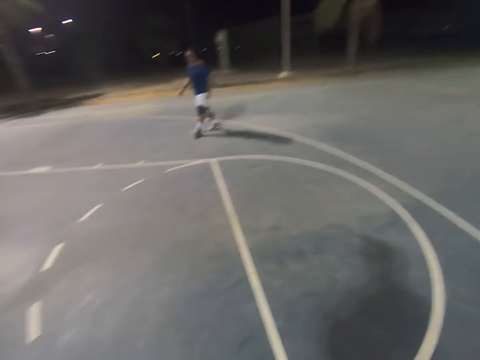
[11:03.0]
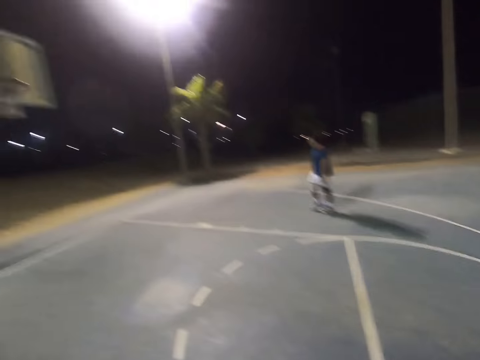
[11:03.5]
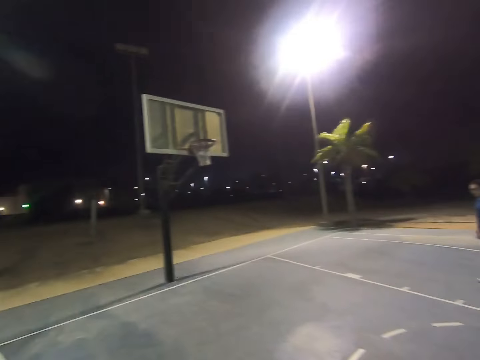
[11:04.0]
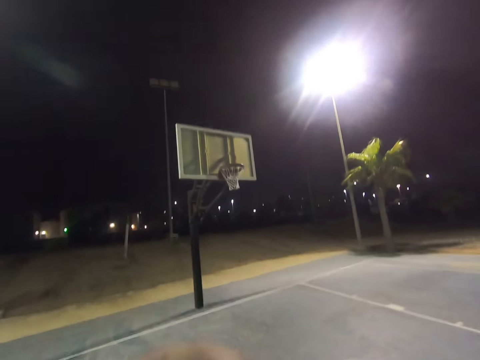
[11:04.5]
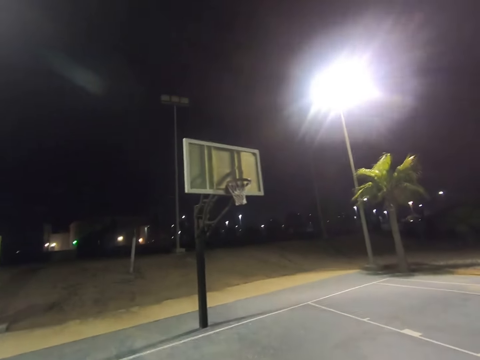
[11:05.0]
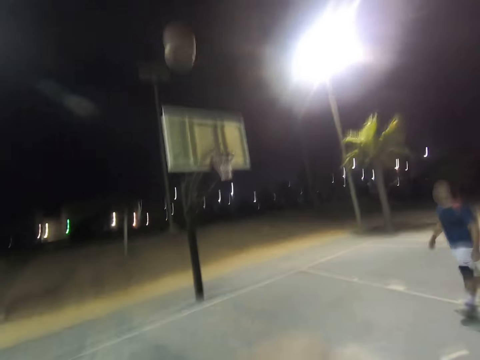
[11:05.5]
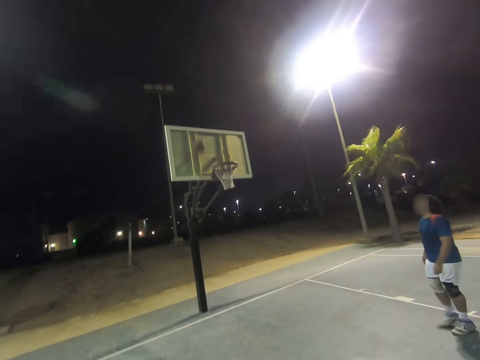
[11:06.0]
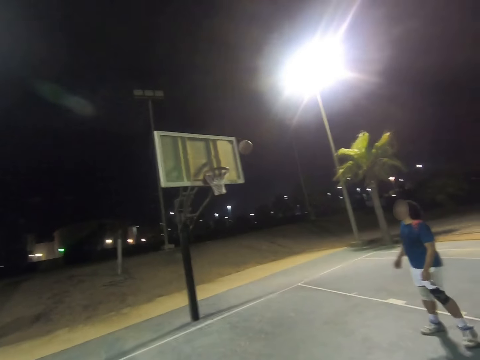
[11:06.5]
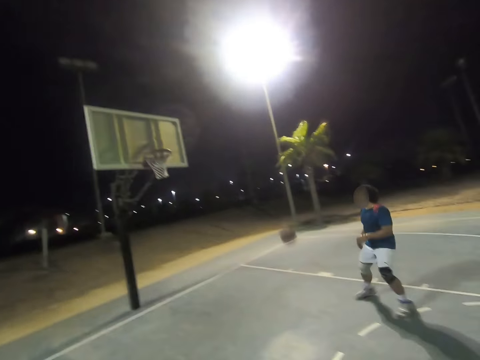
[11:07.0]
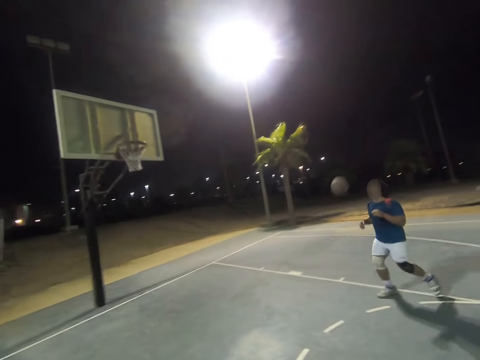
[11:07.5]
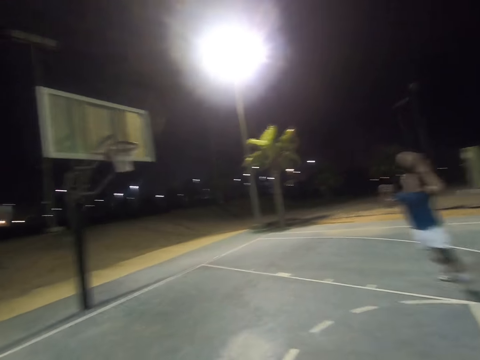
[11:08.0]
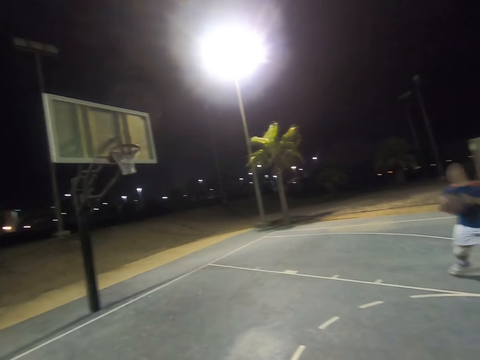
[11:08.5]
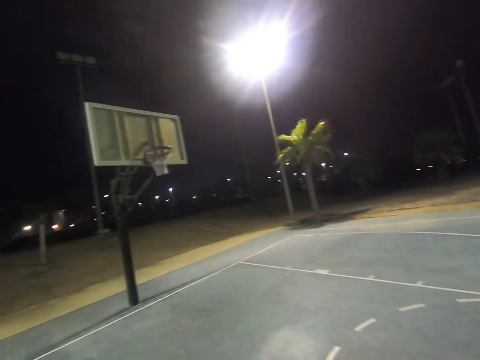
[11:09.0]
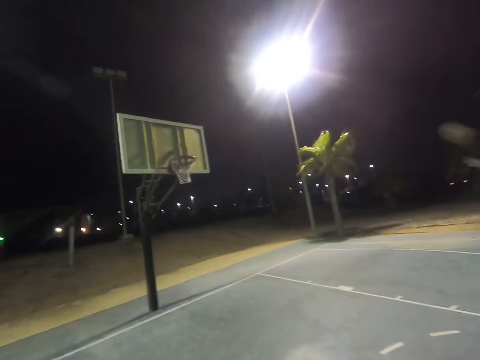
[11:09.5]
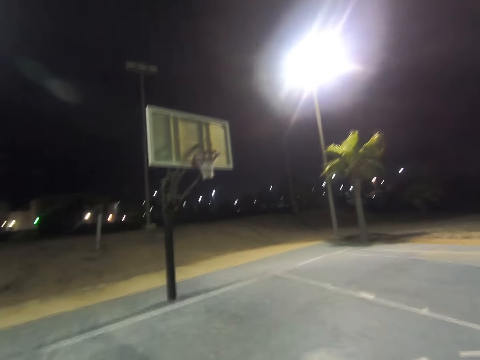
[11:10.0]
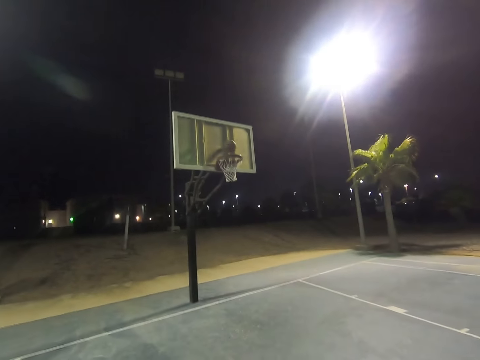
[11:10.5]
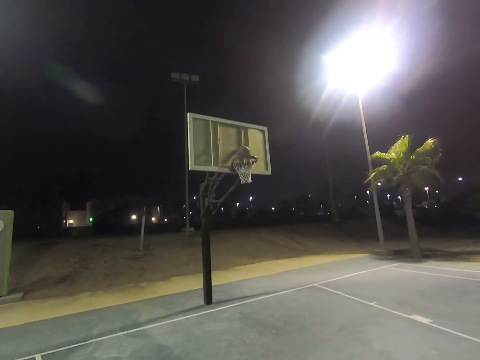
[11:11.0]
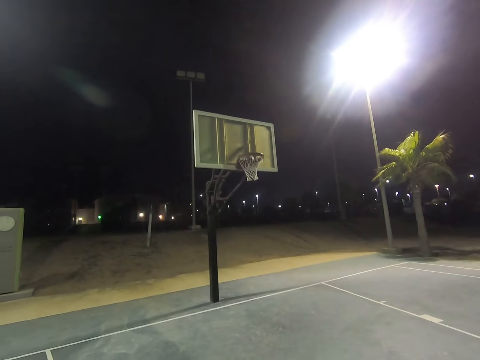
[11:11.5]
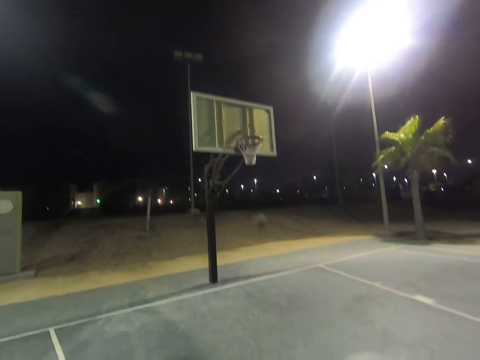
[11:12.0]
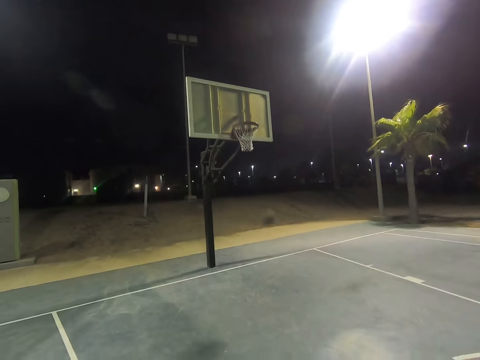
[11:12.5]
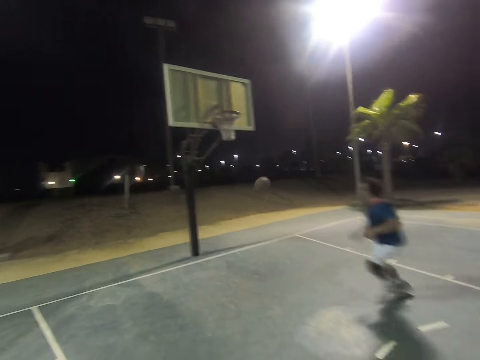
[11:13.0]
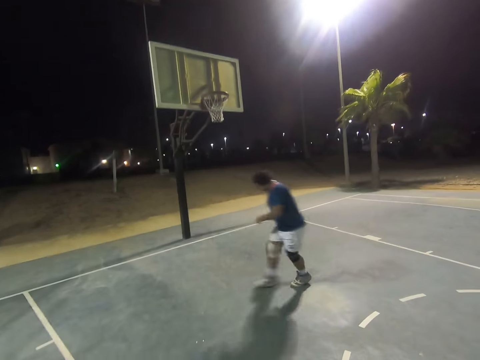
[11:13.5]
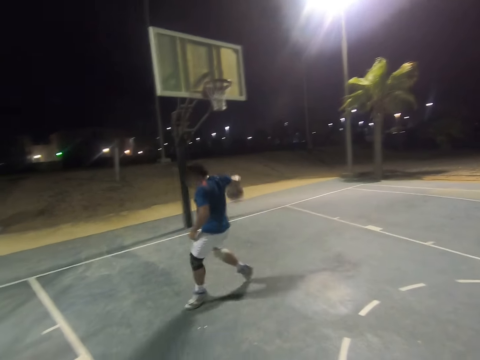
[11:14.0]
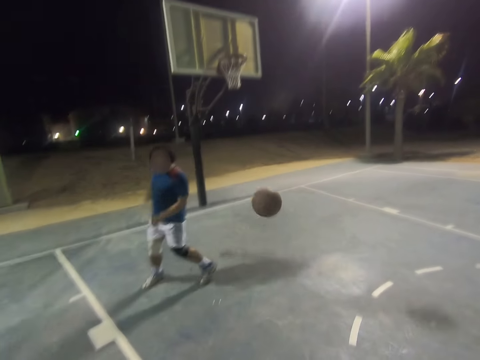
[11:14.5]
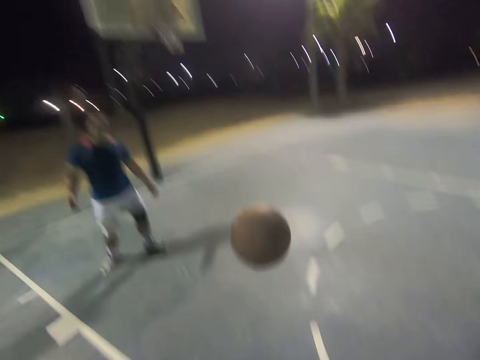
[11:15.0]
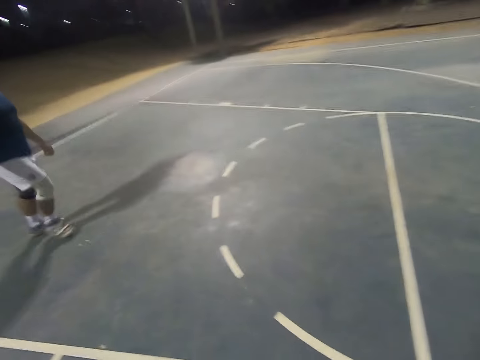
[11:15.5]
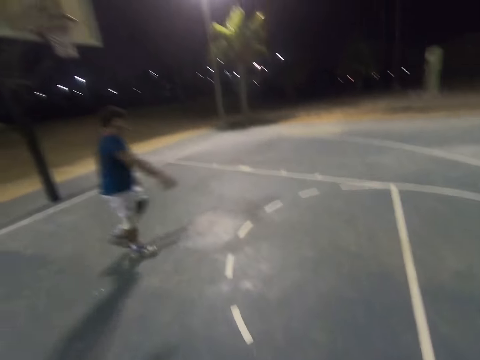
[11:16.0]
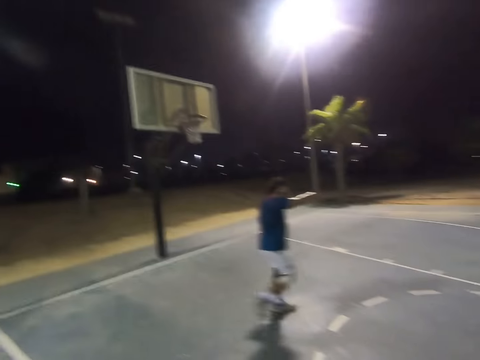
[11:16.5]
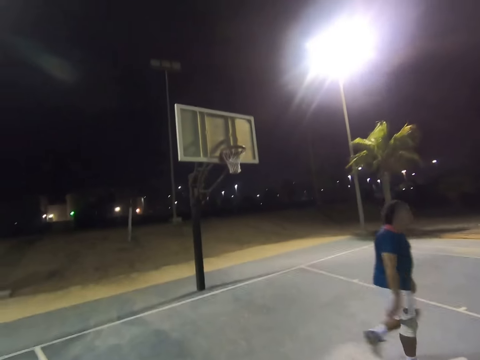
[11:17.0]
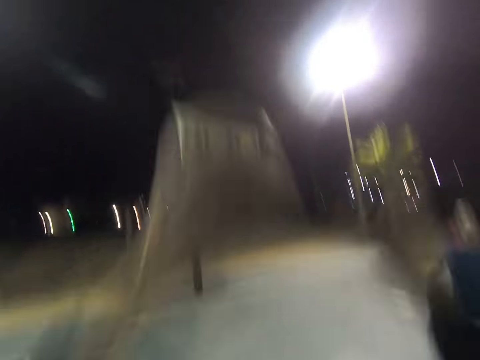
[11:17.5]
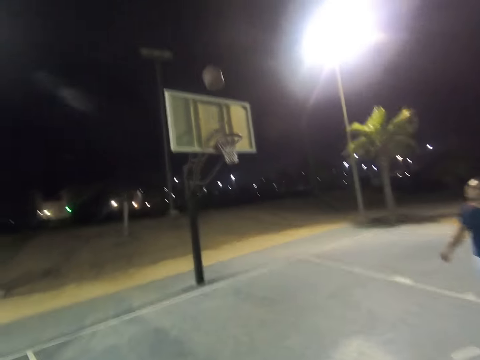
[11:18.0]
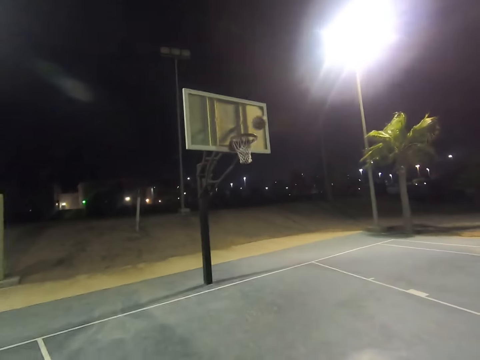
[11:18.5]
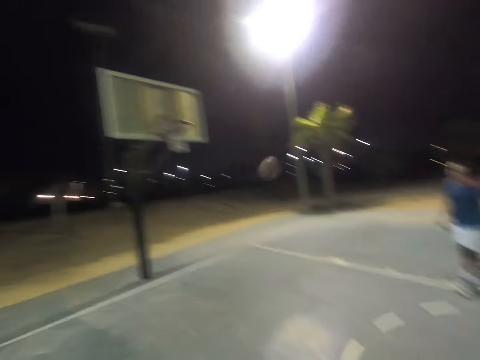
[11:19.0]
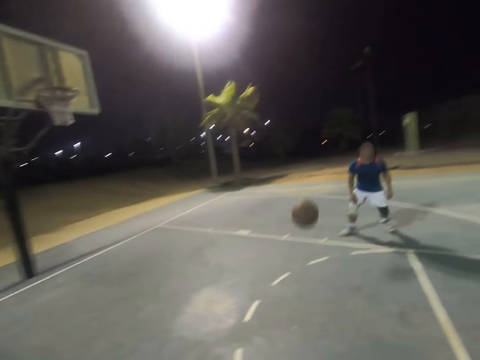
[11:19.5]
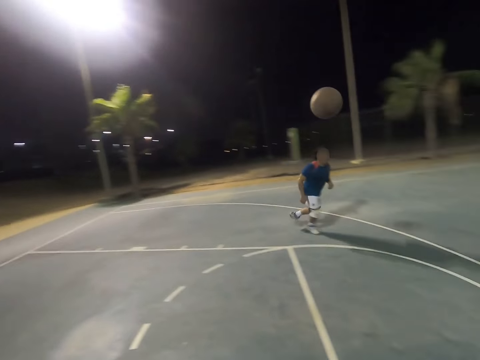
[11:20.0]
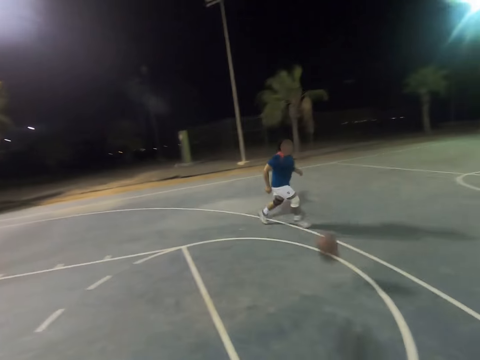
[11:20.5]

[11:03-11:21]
The camera wearer shoots the ball to the hoop. A person takes the ball and throws the ball to the camera wearer. The camera wearer throws the ball to the hoop.

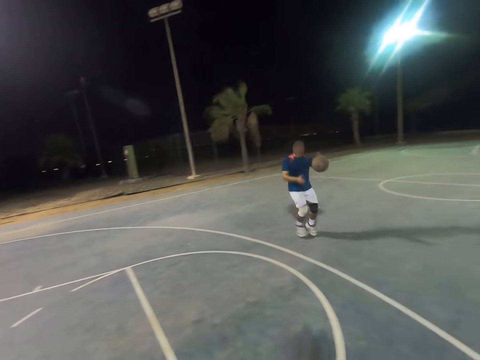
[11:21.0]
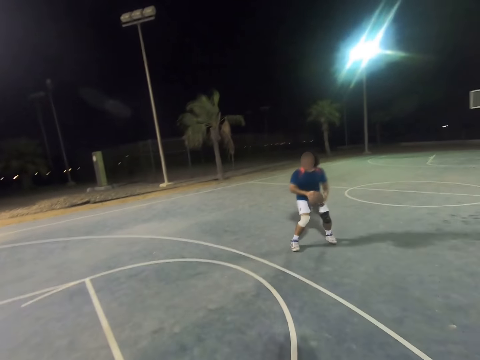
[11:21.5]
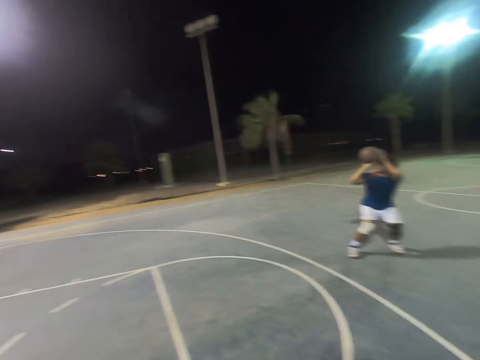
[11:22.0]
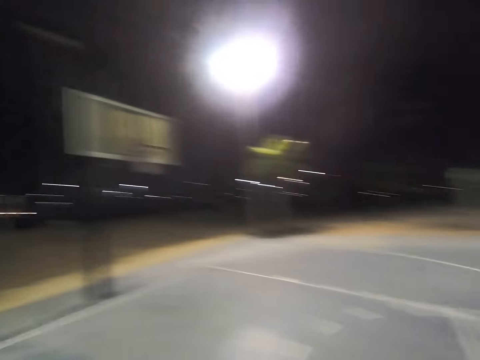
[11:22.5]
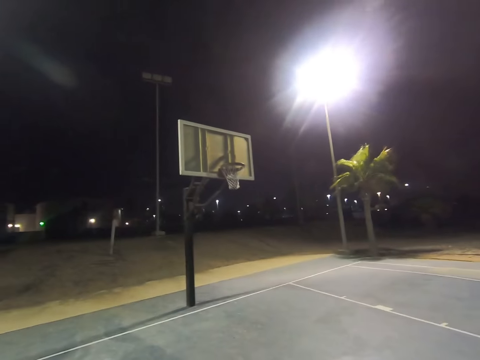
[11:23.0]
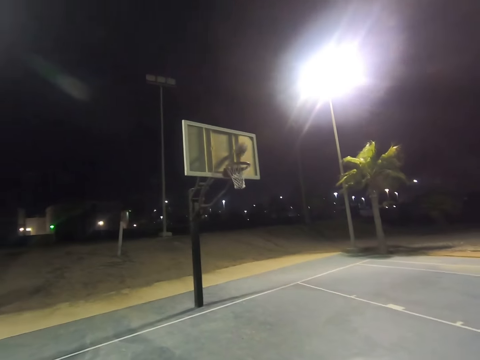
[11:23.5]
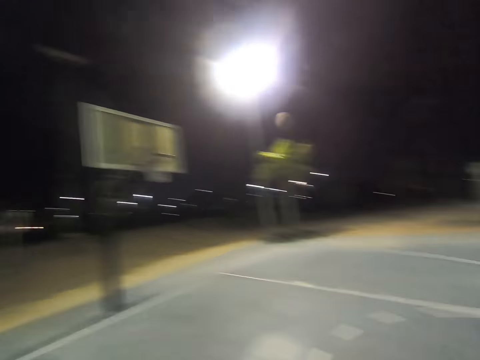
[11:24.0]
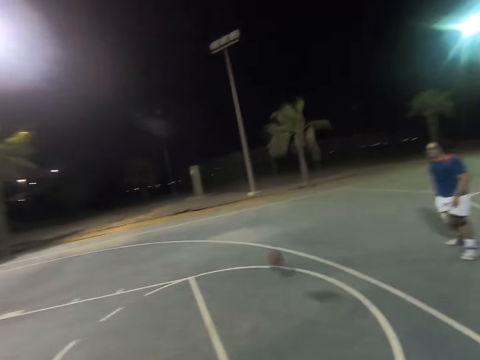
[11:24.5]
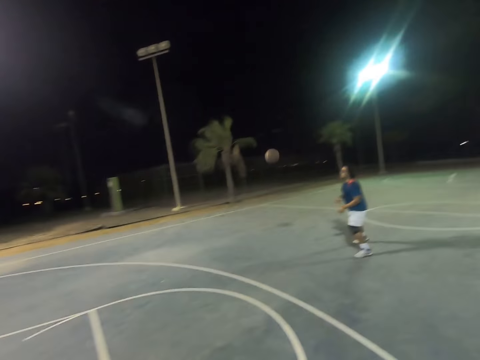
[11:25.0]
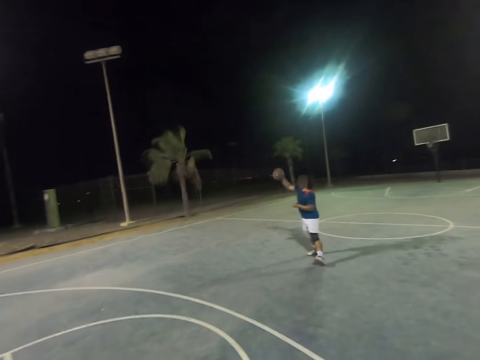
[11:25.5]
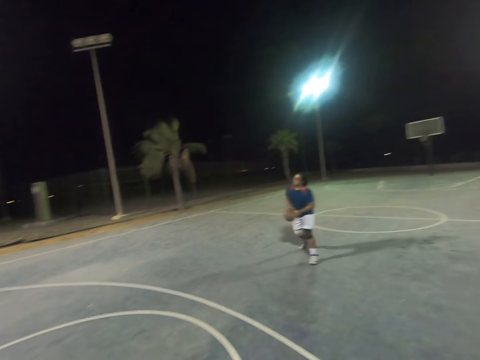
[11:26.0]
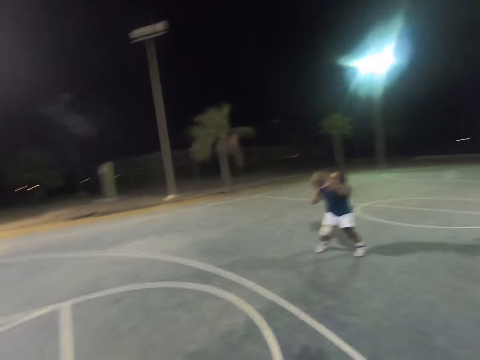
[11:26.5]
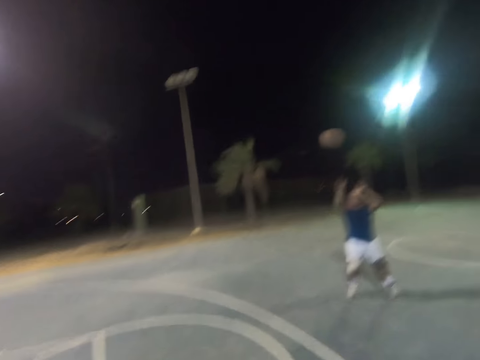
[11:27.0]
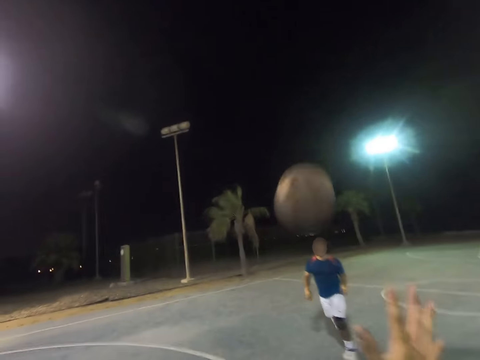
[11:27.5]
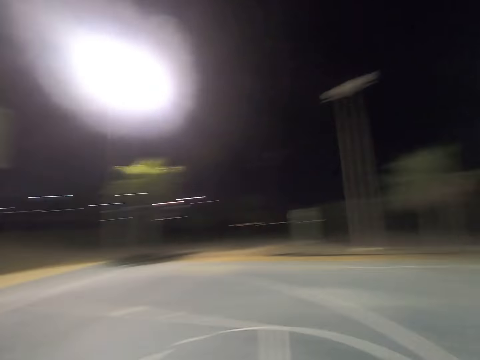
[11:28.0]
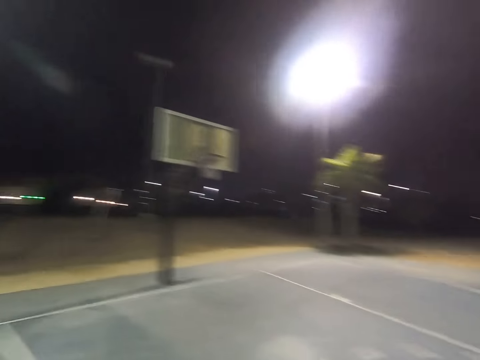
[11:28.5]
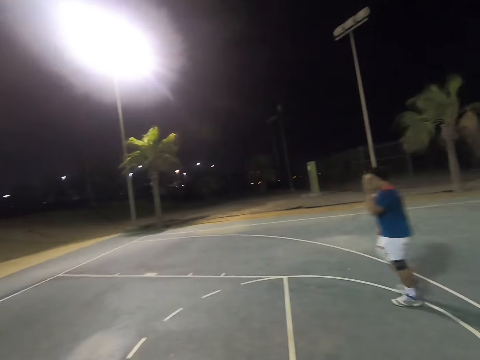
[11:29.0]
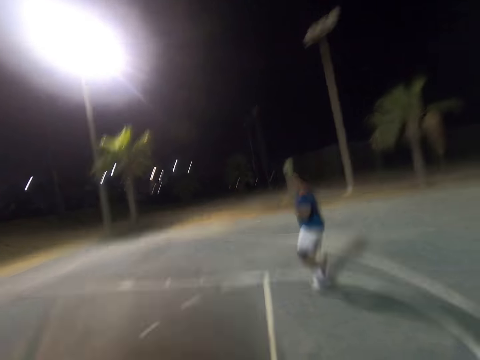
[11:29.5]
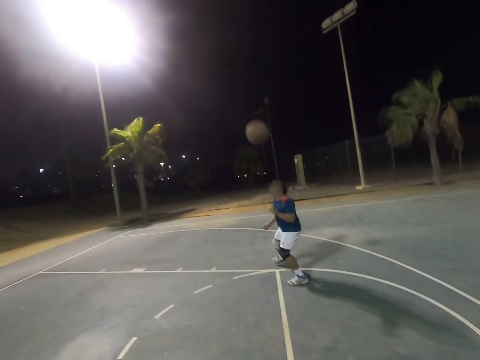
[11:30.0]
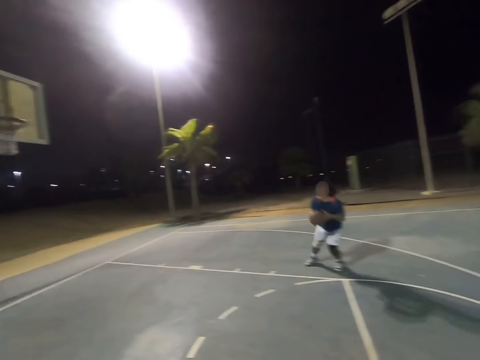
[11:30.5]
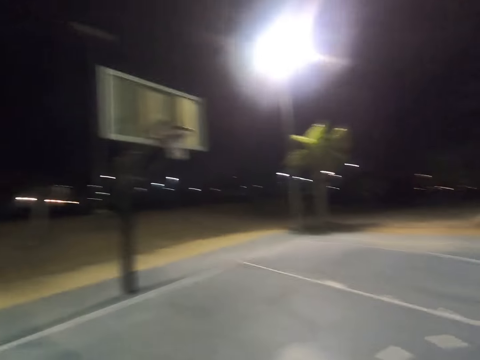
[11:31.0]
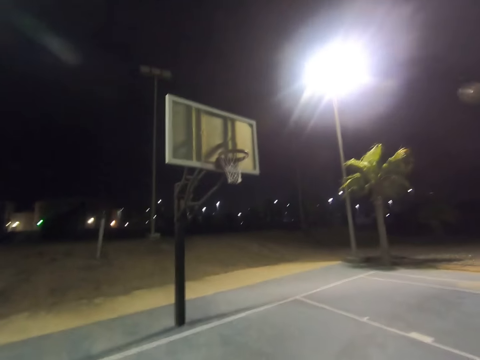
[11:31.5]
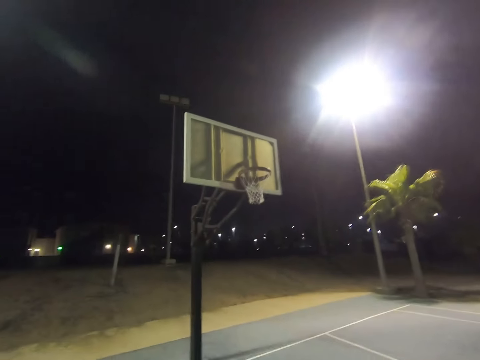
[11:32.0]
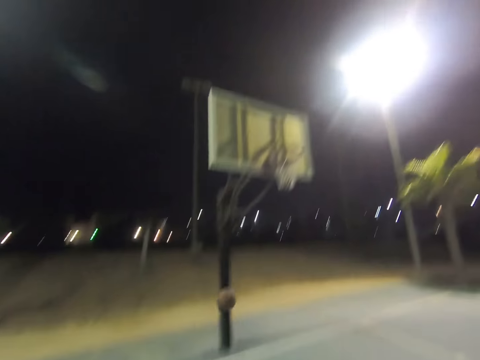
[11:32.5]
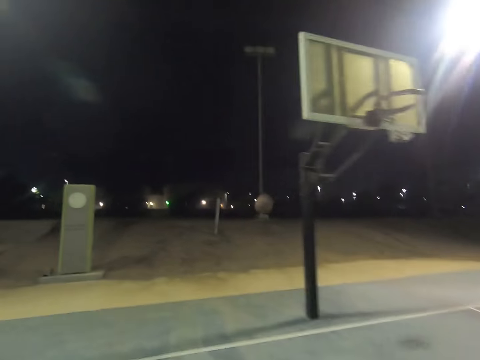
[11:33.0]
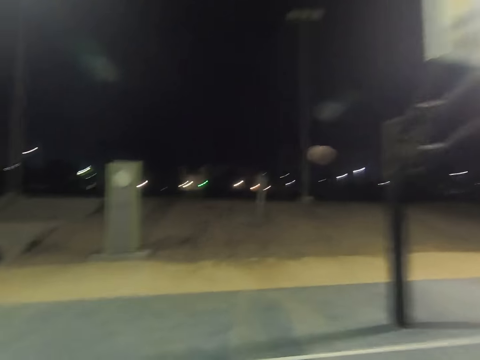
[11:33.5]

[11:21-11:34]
A person shoots the ball to the hoop, takes the ball, and throws the ball to the camera wearer.
